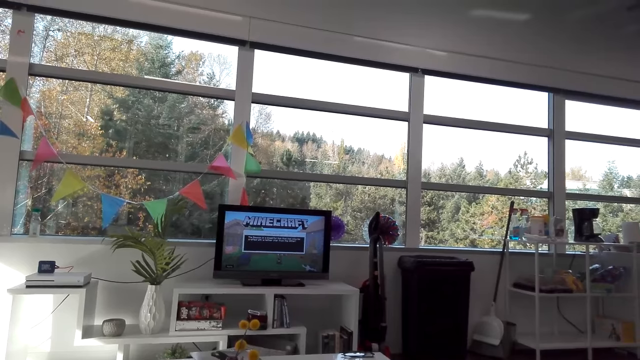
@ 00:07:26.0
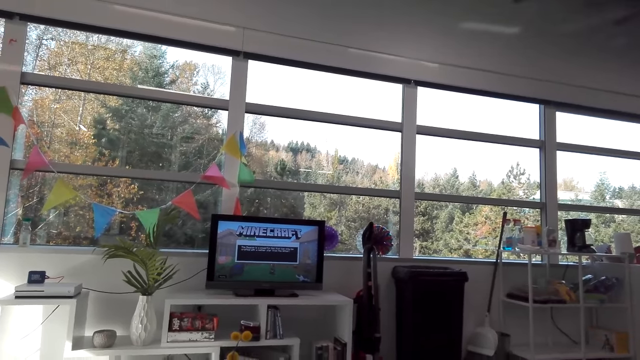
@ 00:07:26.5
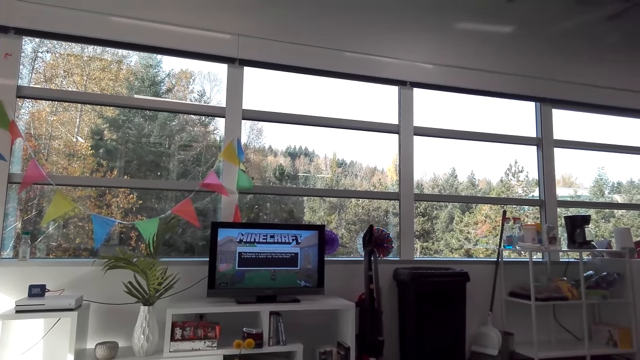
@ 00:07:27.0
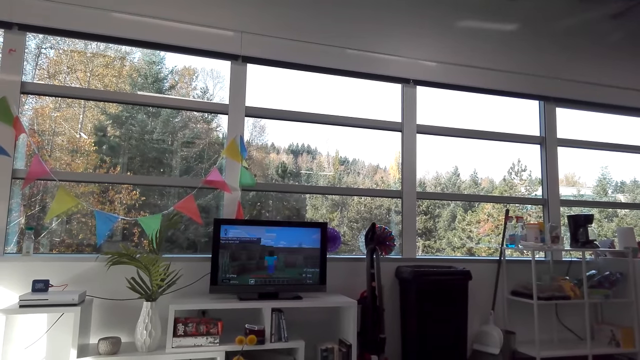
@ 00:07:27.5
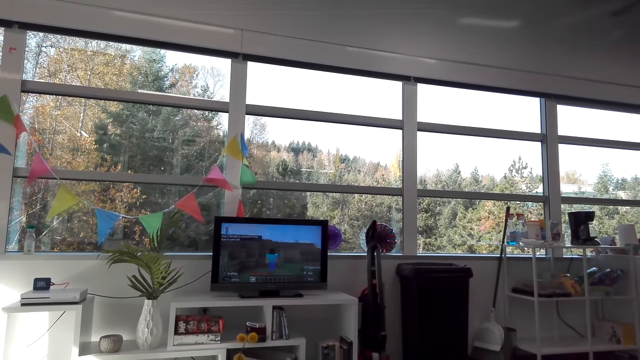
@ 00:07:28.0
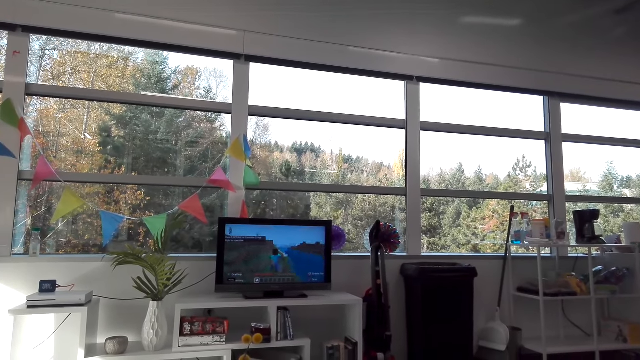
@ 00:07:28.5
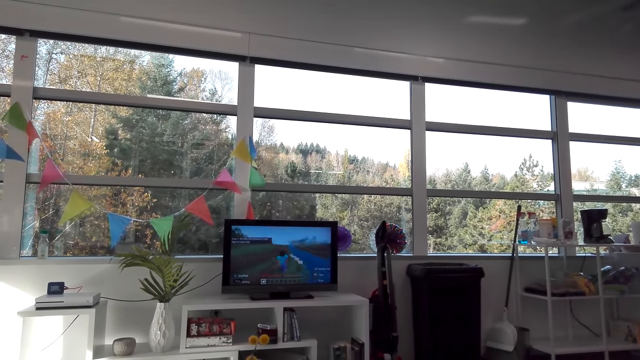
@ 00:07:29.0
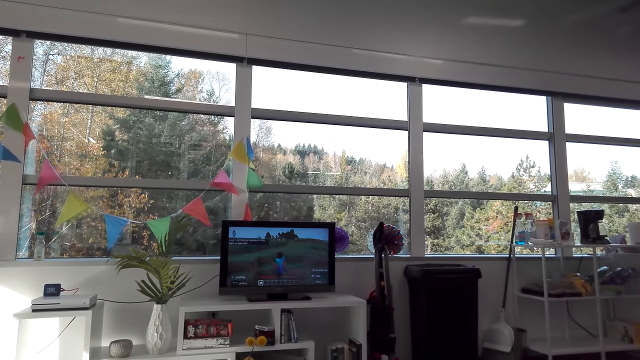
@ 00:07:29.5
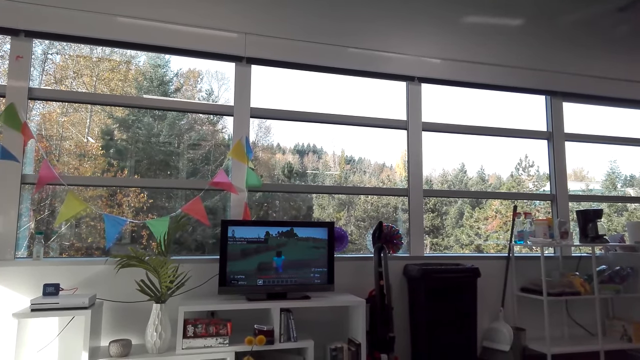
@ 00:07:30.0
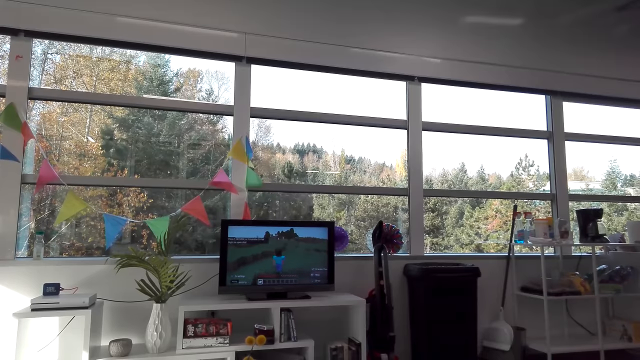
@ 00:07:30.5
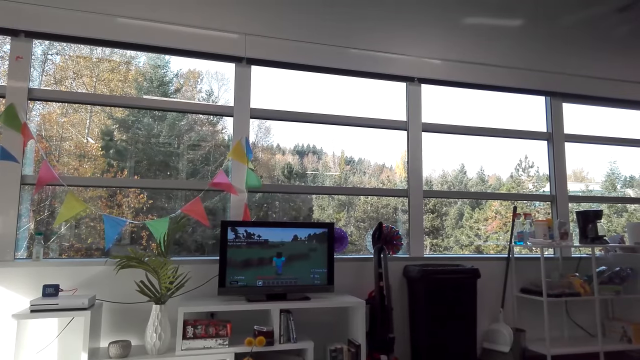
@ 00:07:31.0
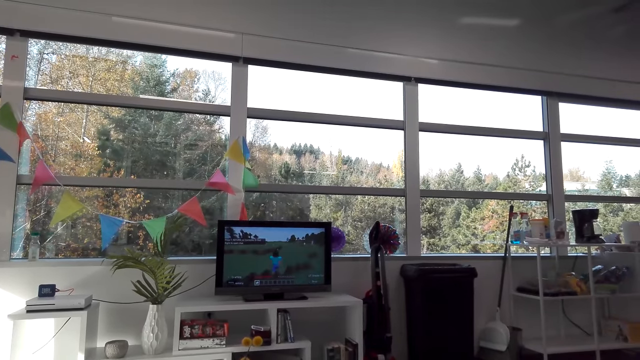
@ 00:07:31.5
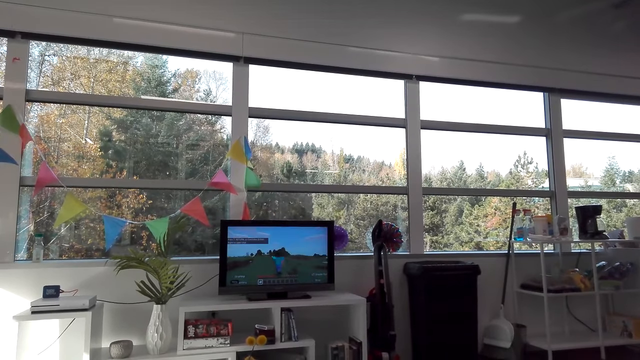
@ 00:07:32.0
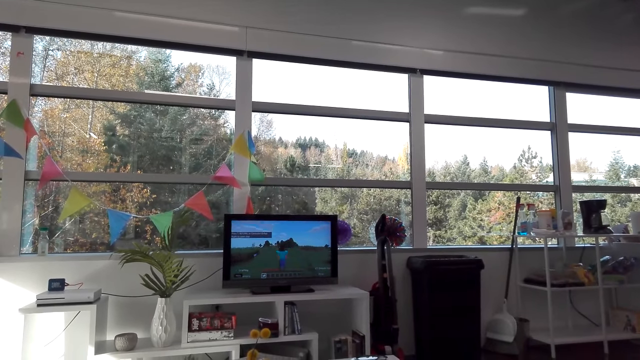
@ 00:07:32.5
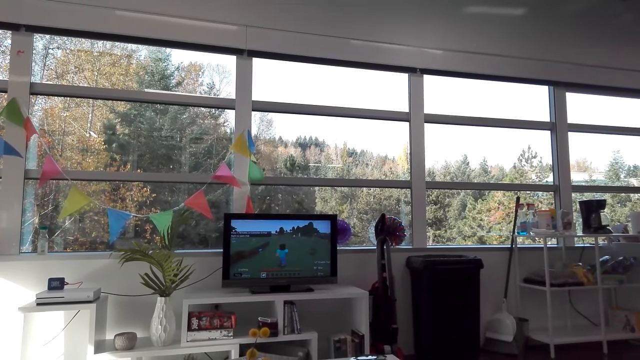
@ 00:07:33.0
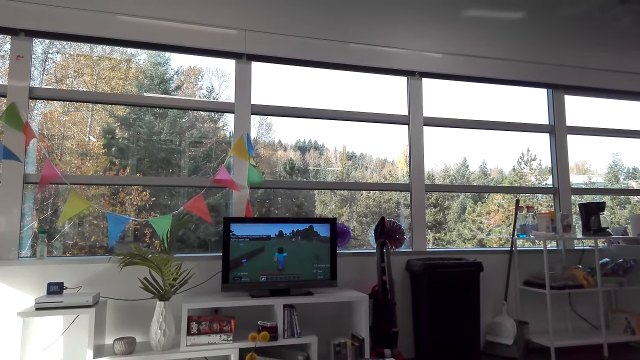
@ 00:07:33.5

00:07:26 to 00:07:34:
The camera wearer plays a Minecraft game on the television. They look at the television.

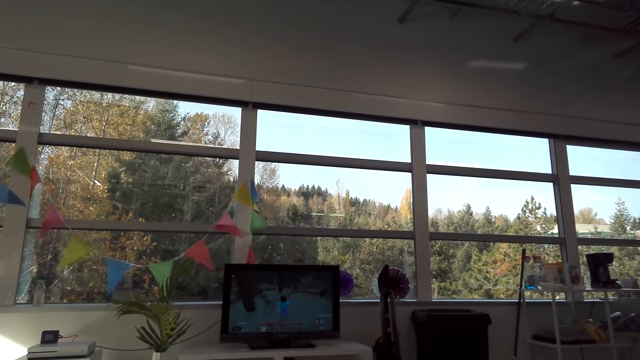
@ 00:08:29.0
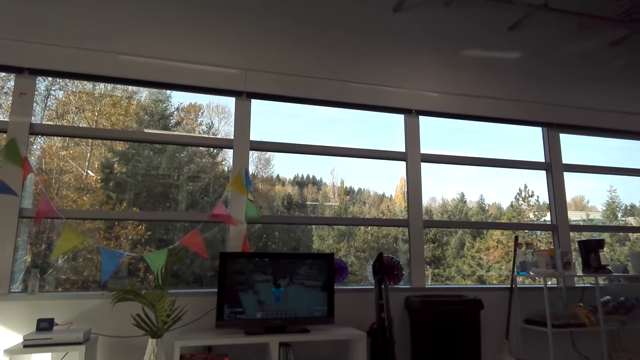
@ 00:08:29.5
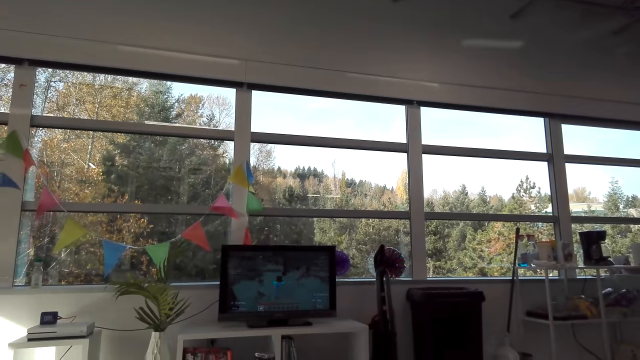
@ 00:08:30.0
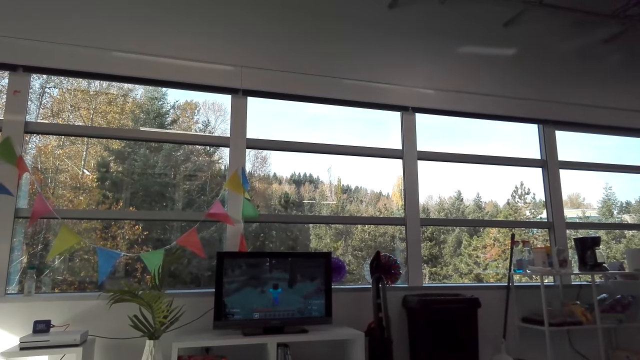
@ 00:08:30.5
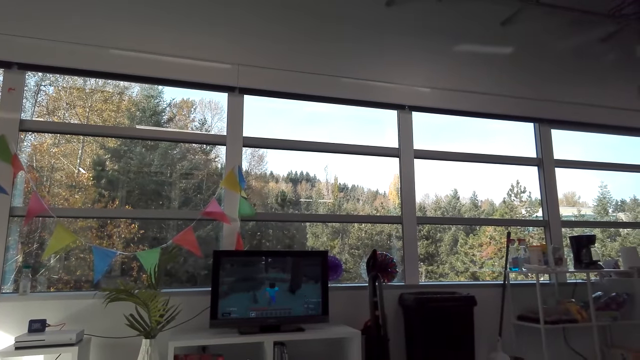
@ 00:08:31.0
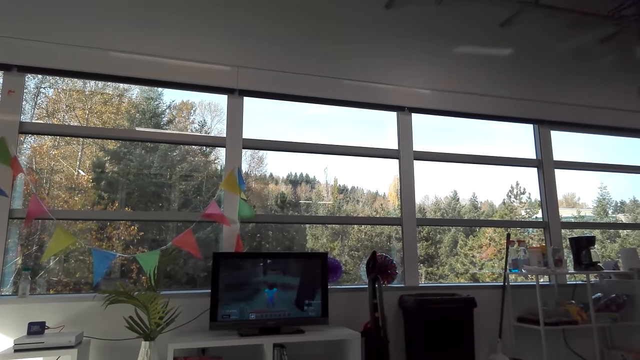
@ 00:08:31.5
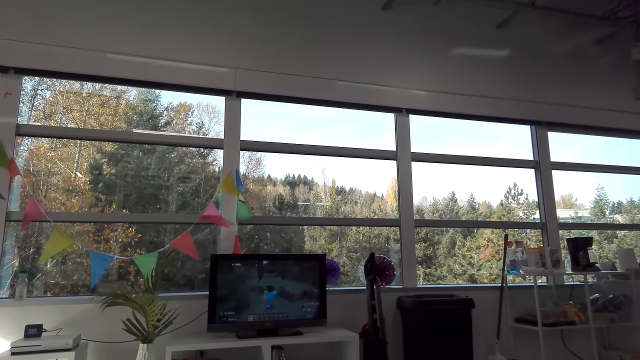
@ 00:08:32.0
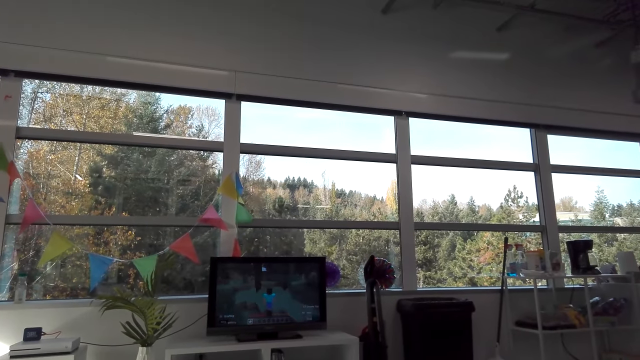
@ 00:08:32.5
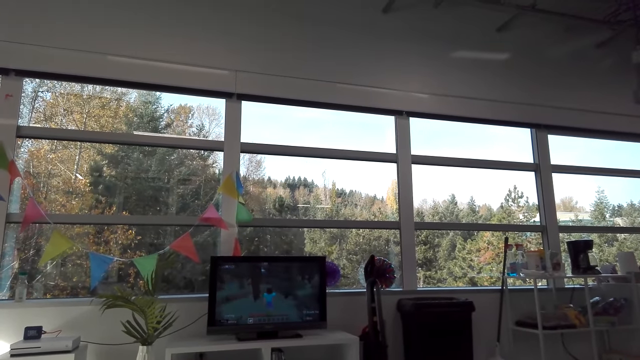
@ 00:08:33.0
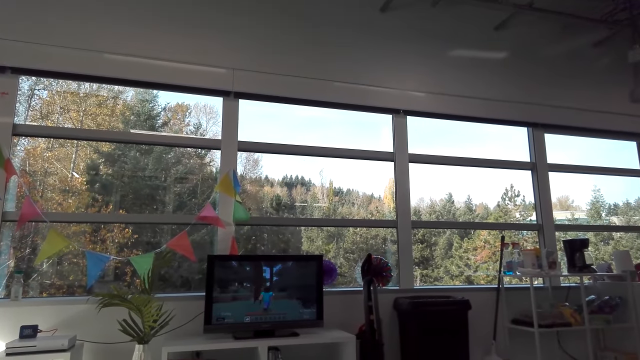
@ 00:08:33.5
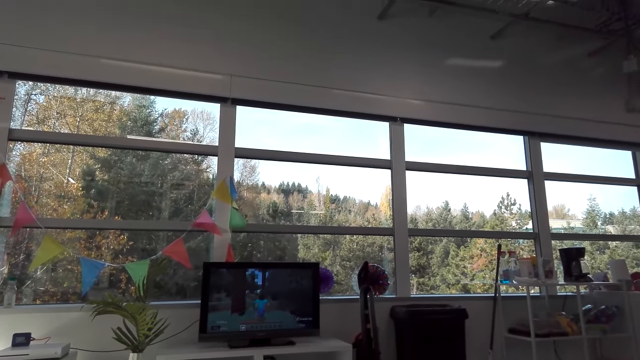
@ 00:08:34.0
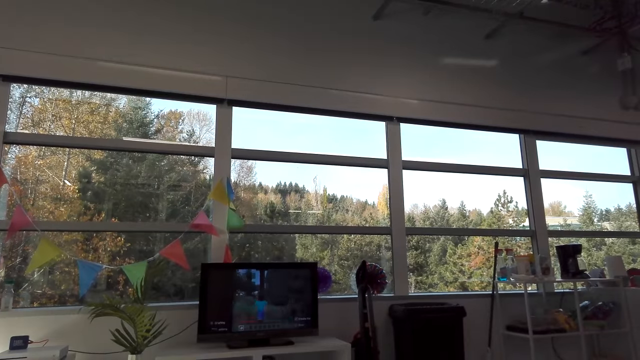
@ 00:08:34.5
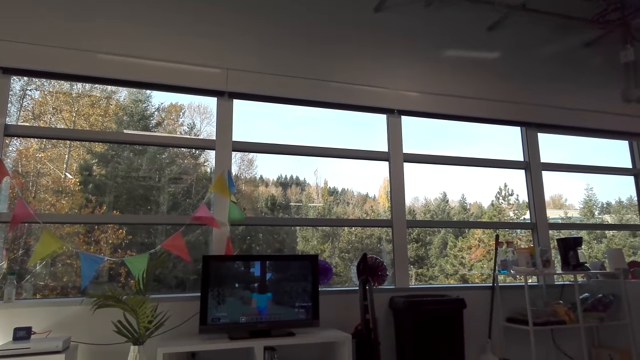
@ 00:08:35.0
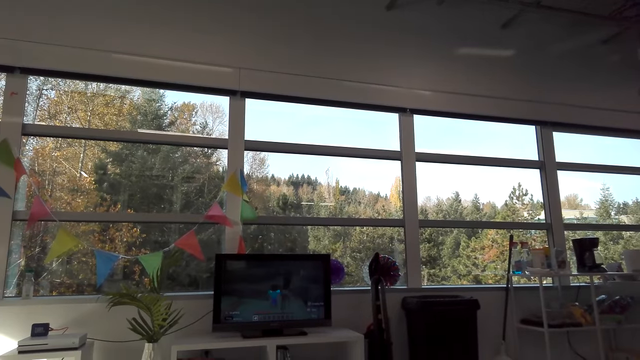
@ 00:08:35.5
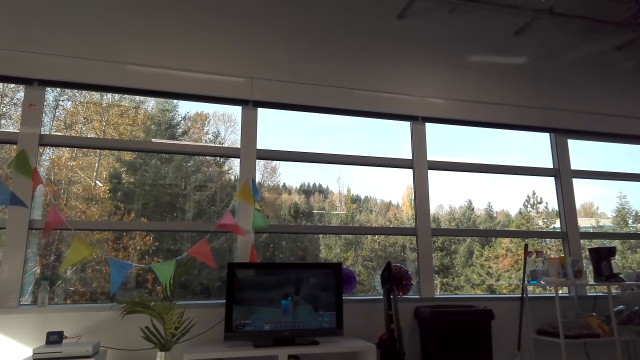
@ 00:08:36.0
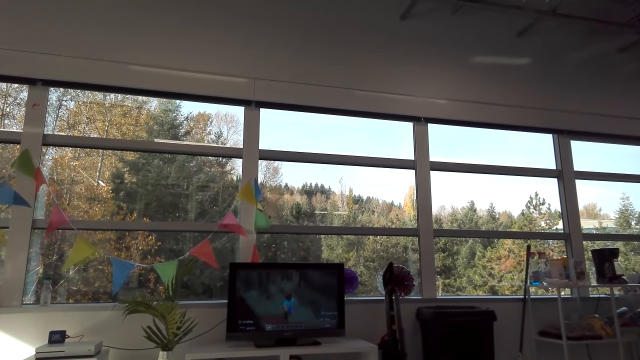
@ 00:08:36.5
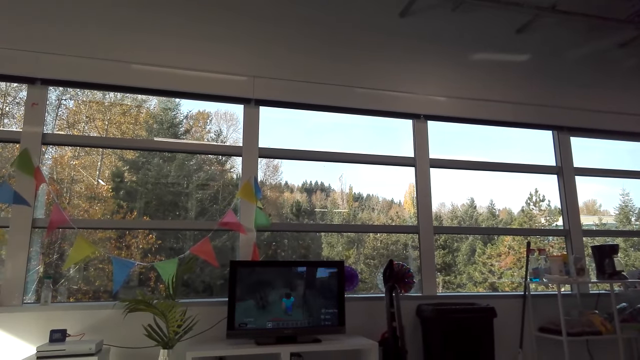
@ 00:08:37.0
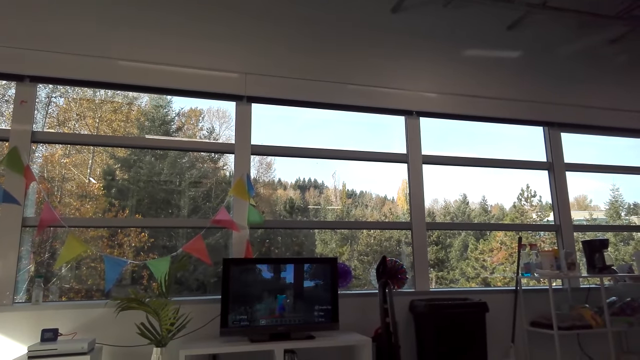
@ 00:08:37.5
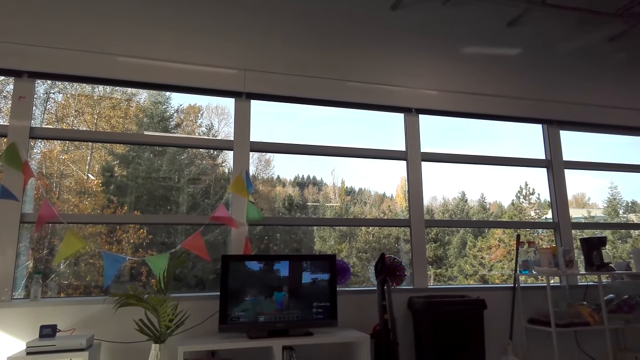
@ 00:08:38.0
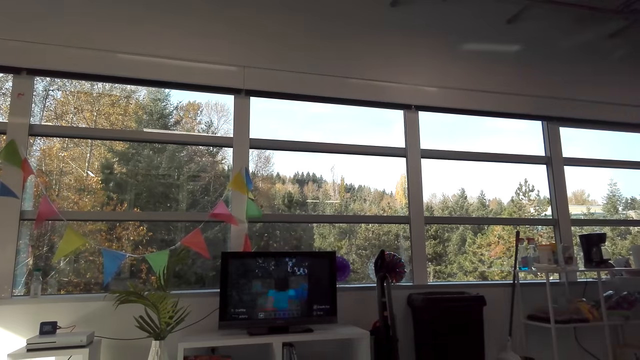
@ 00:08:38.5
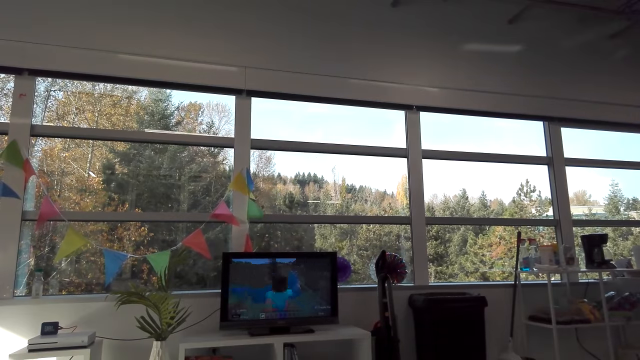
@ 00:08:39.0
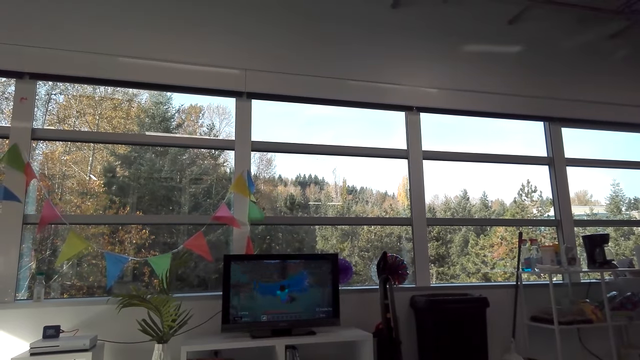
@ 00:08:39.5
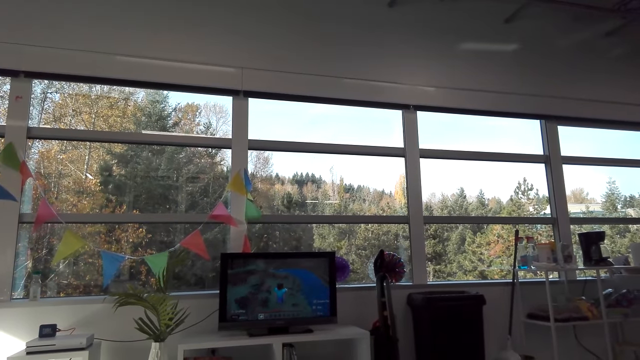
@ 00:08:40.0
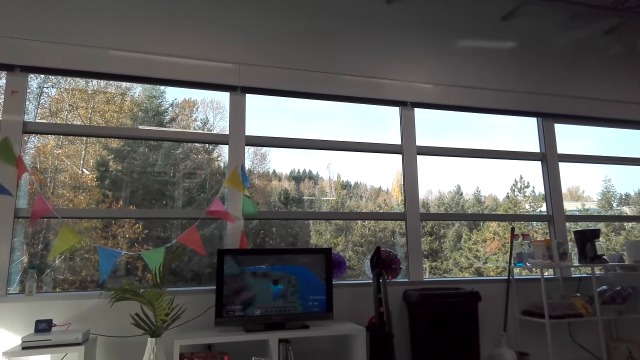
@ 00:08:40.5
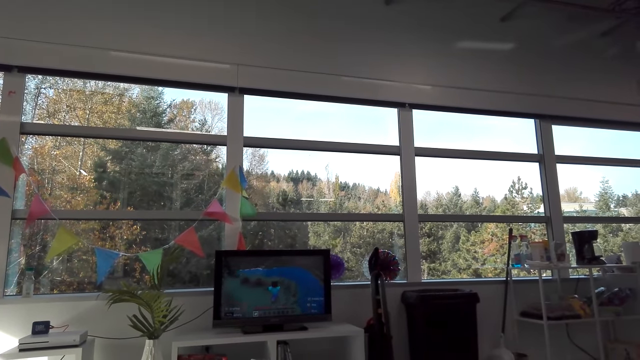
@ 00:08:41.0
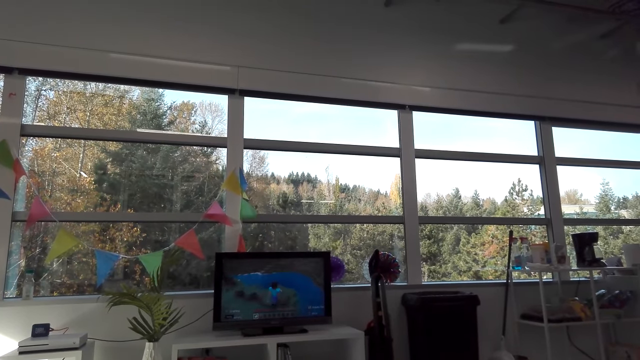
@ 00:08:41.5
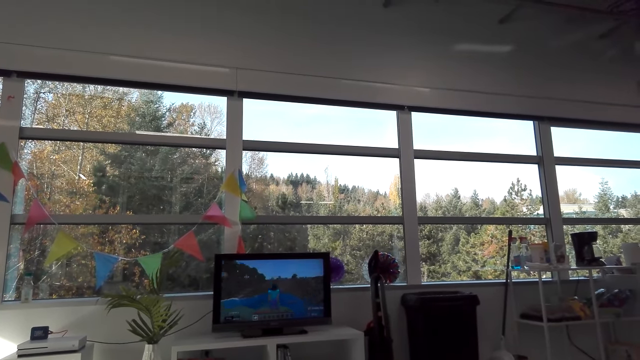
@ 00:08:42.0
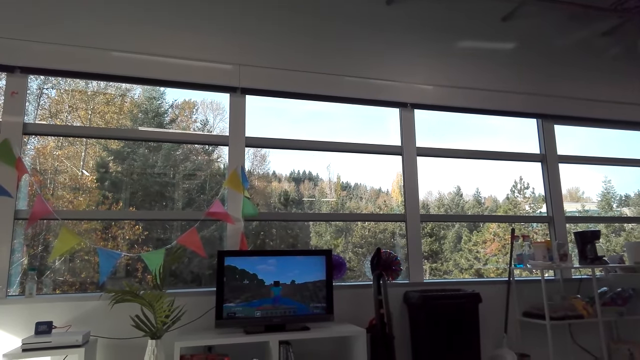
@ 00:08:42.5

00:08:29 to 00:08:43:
The camera wearer talks.
